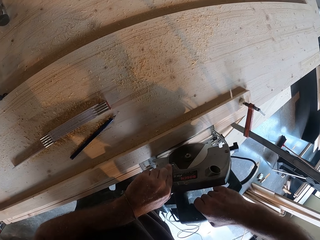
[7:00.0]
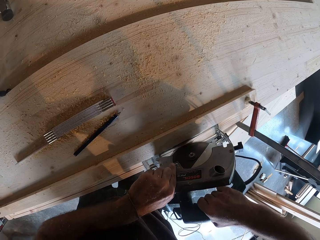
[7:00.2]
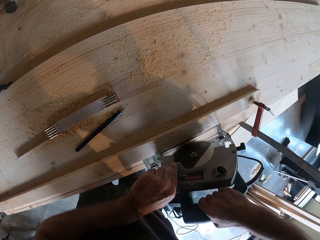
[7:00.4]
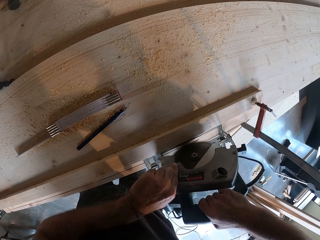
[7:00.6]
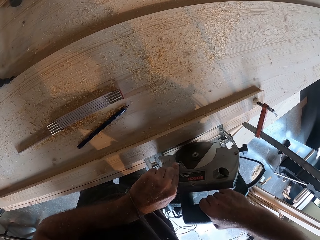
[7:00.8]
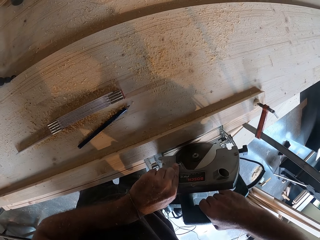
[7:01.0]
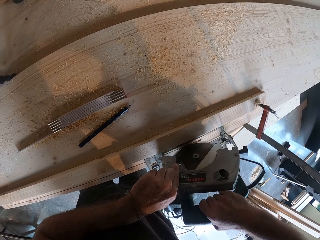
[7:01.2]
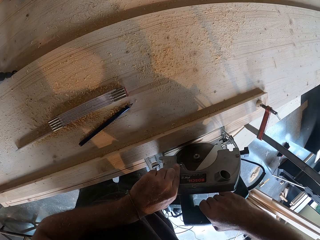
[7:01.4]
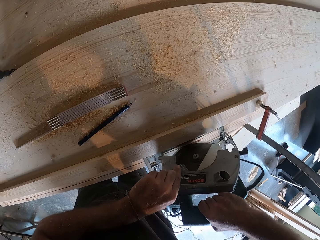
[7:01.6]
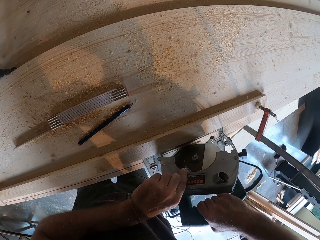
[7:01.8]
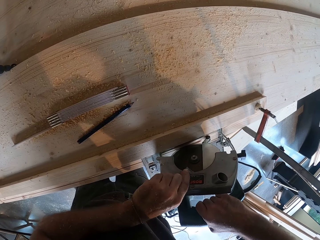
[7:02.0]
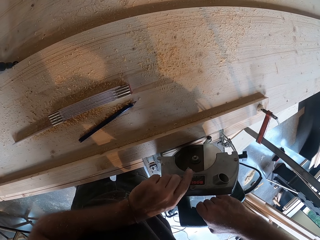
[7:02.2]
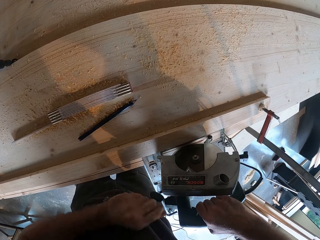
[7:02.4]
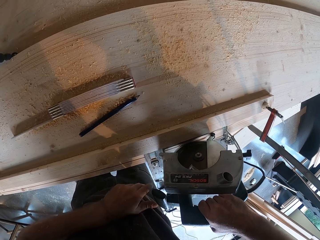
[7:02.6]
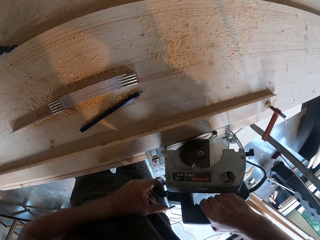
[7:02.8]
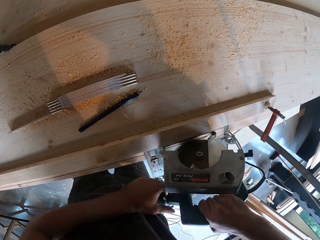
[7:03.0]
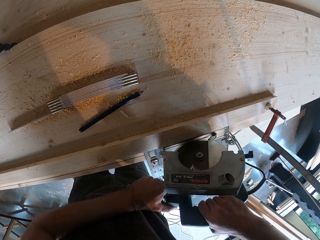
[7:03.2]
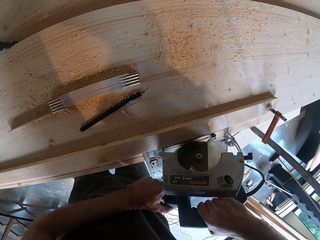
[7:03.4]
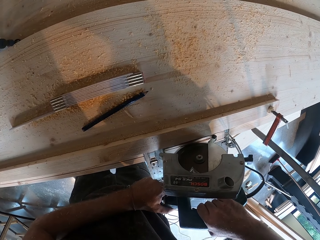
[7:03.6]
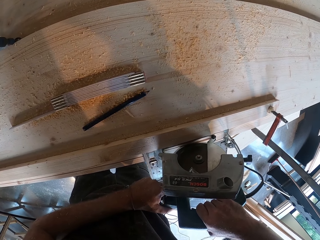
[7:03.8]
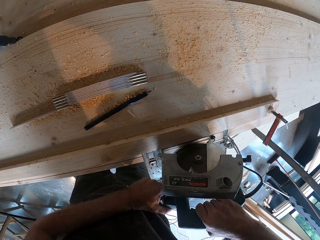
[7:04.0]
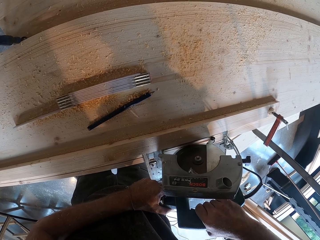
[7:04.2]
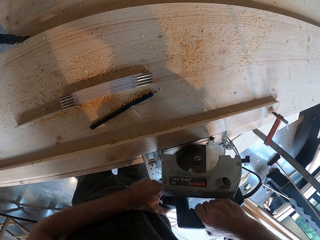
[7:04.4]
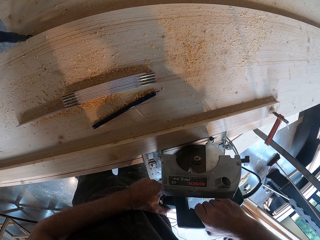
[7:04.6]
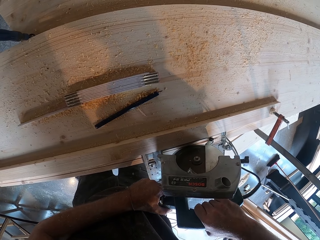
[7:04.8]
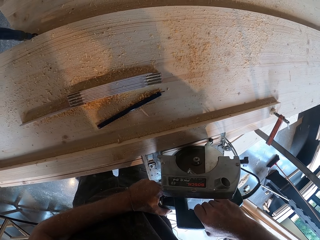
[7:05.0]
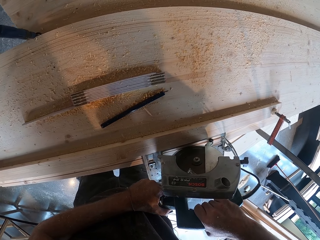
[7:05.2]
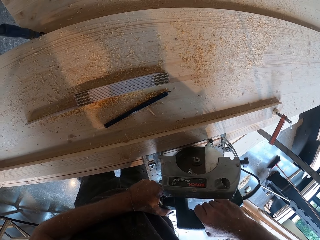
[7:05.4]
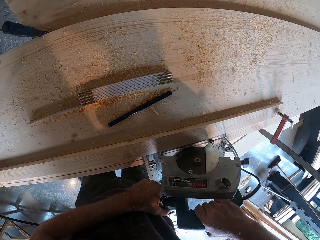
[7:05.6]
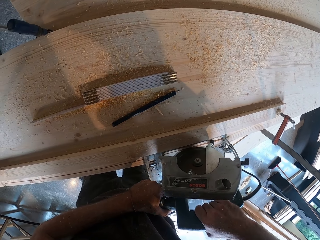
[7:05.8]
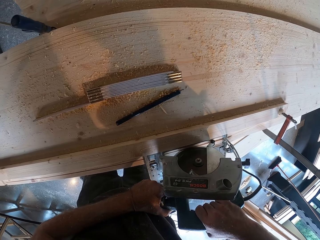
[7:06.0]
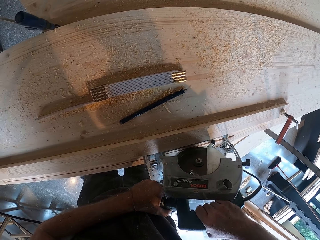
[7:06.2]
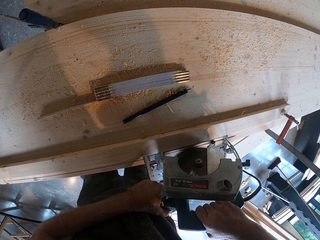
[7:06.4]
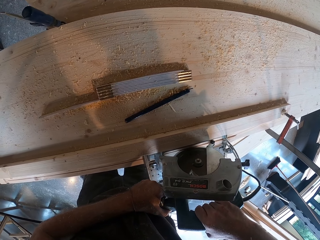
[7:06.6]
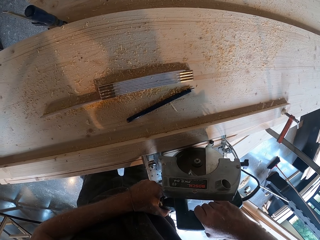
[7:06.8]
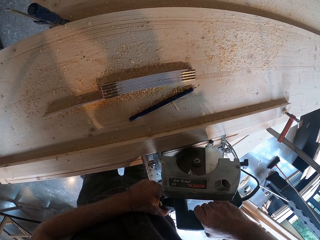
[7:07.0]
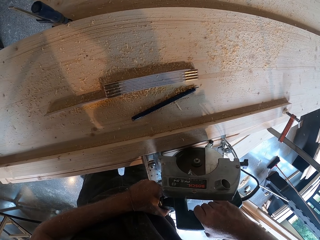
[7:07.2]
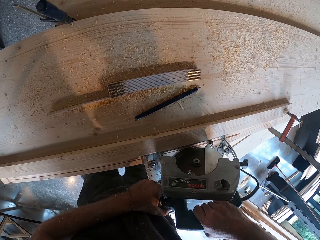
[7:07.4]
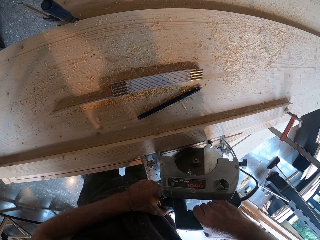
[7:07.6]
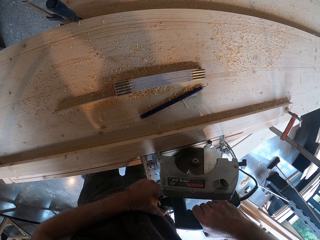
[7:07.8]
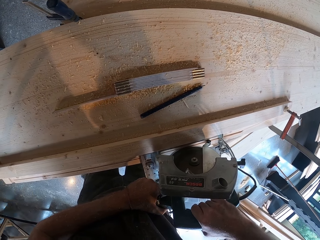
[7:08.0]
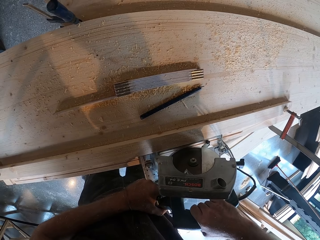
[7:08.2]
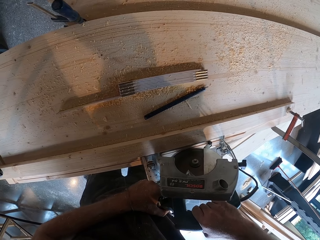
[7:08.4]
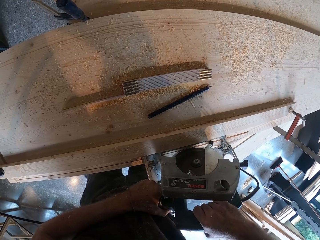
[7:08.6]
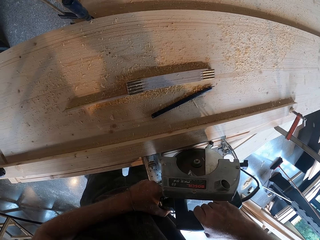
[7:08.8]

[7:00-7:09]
The camera wearer adjusts the portable saw. They cut with the portable saw.

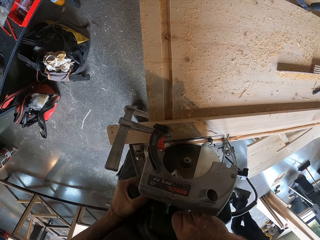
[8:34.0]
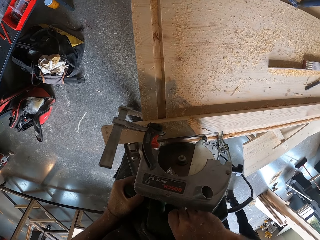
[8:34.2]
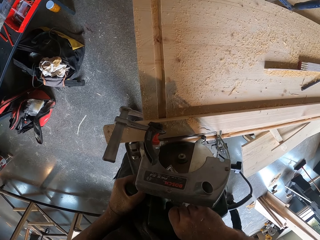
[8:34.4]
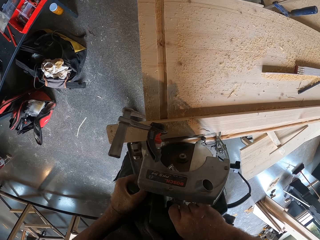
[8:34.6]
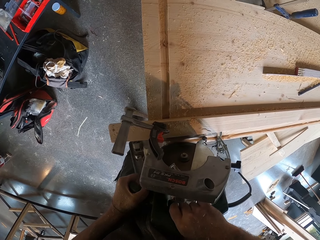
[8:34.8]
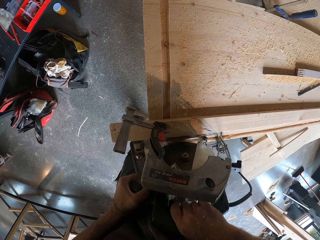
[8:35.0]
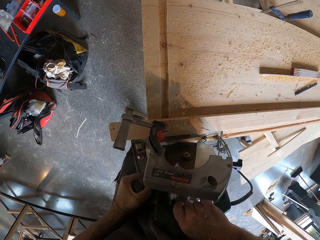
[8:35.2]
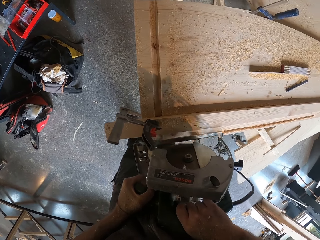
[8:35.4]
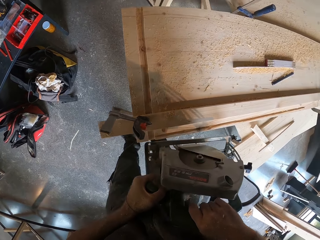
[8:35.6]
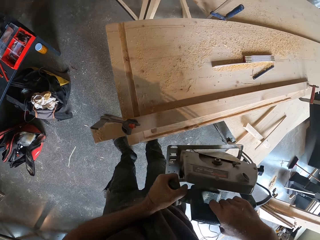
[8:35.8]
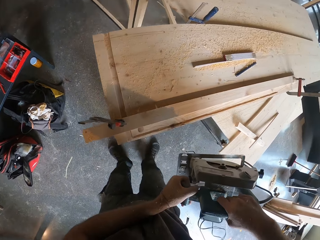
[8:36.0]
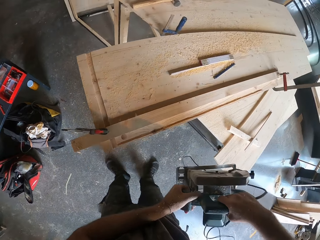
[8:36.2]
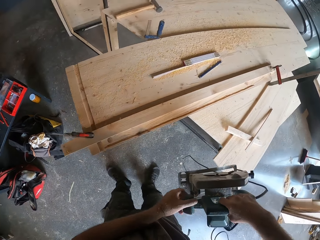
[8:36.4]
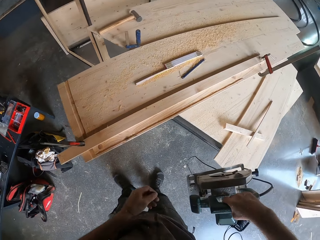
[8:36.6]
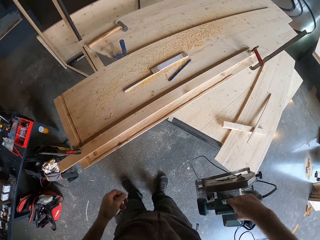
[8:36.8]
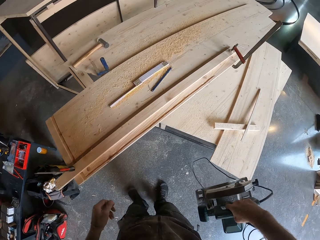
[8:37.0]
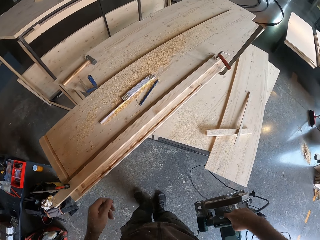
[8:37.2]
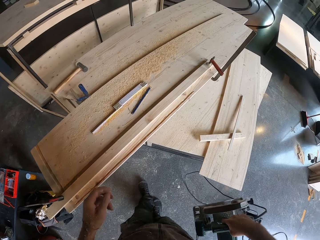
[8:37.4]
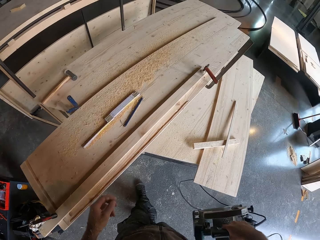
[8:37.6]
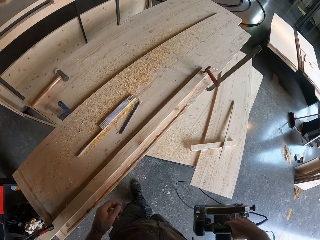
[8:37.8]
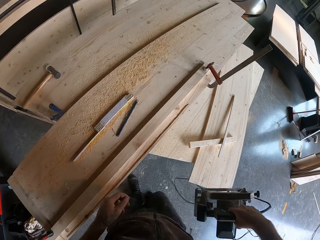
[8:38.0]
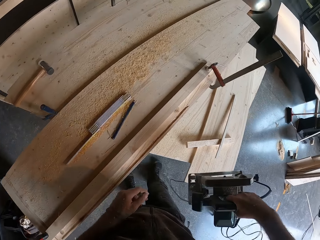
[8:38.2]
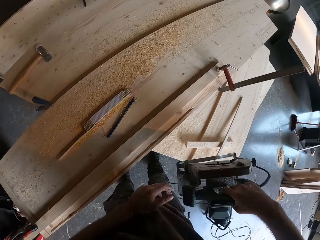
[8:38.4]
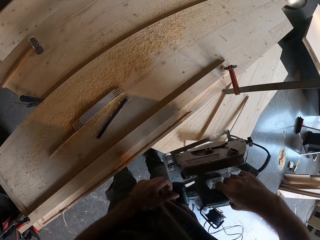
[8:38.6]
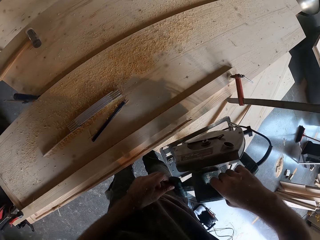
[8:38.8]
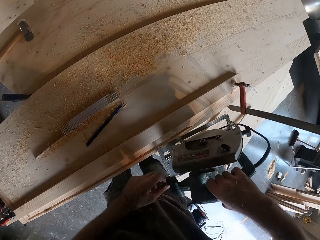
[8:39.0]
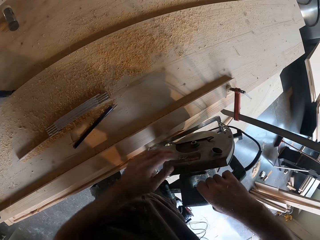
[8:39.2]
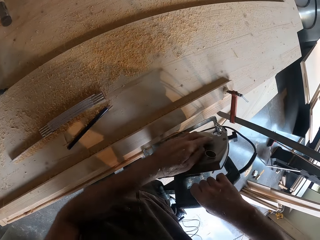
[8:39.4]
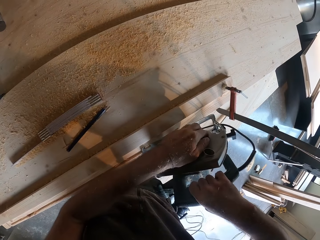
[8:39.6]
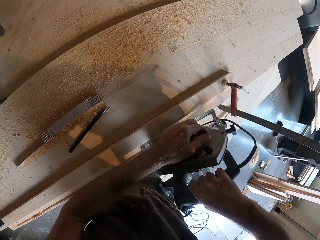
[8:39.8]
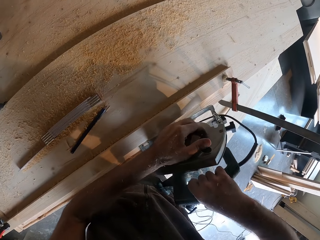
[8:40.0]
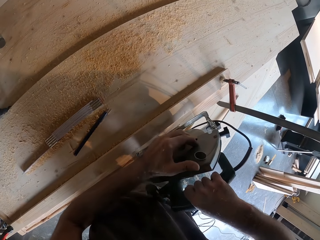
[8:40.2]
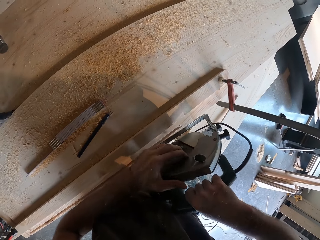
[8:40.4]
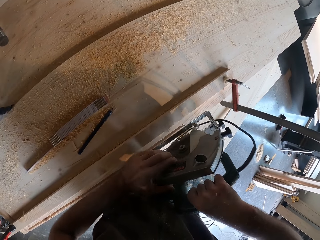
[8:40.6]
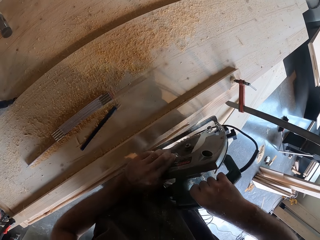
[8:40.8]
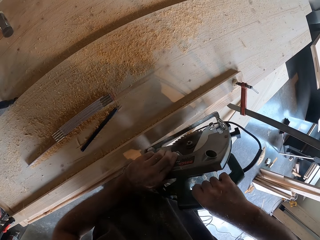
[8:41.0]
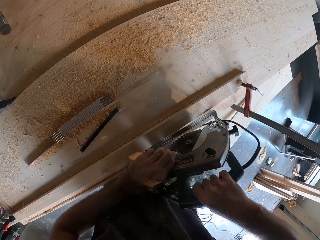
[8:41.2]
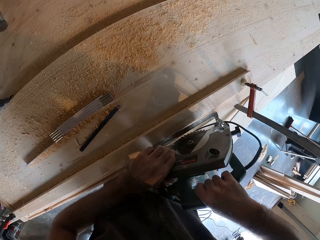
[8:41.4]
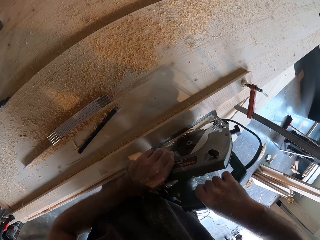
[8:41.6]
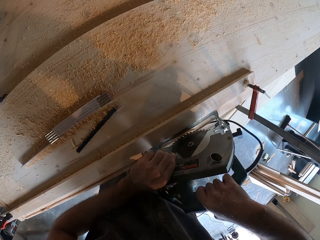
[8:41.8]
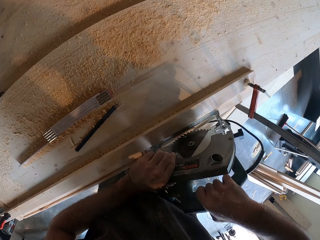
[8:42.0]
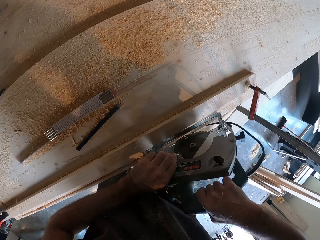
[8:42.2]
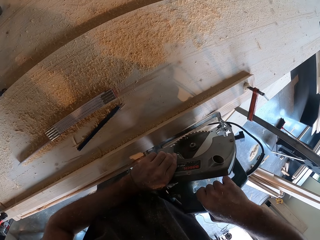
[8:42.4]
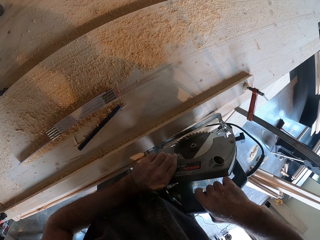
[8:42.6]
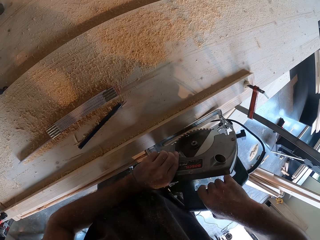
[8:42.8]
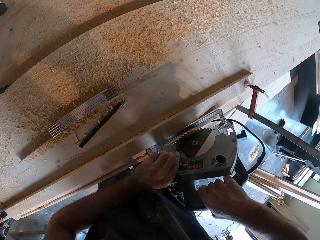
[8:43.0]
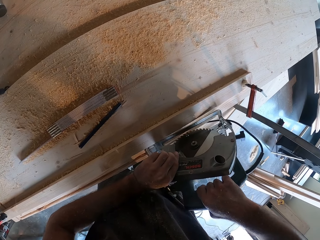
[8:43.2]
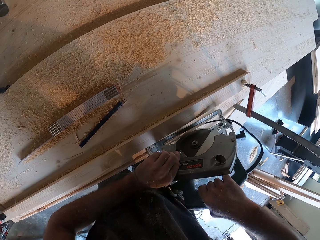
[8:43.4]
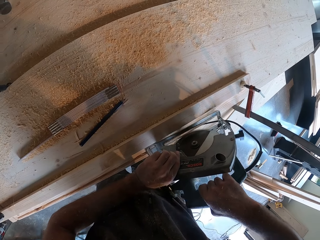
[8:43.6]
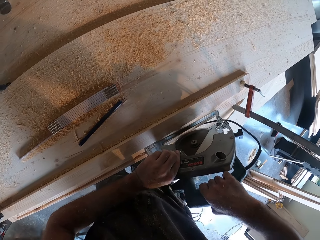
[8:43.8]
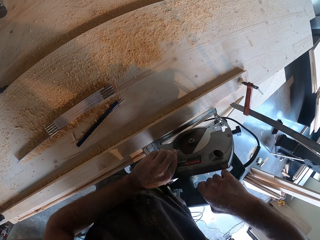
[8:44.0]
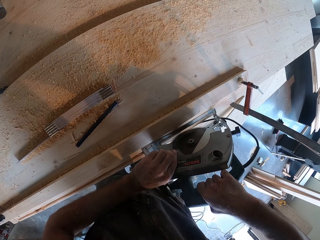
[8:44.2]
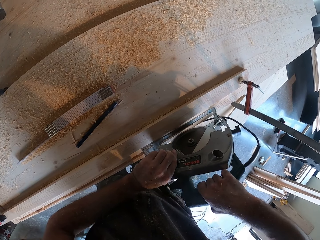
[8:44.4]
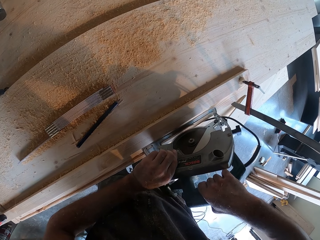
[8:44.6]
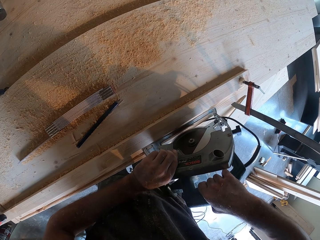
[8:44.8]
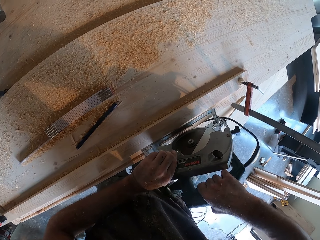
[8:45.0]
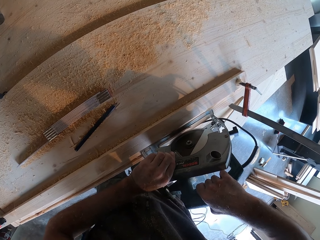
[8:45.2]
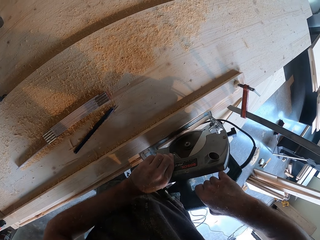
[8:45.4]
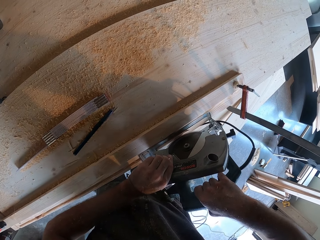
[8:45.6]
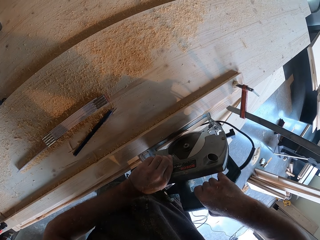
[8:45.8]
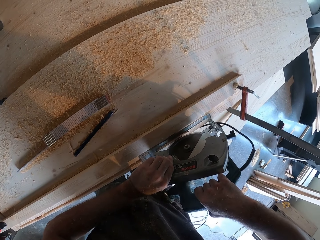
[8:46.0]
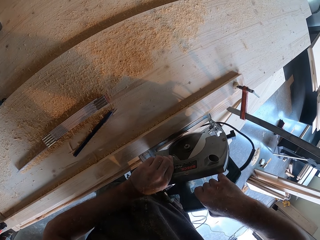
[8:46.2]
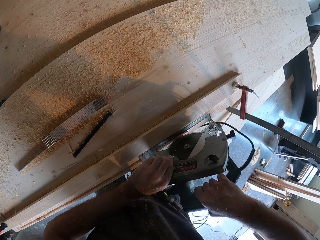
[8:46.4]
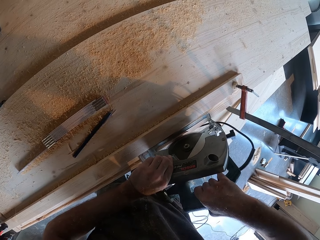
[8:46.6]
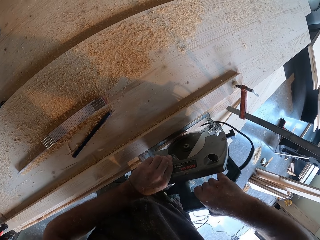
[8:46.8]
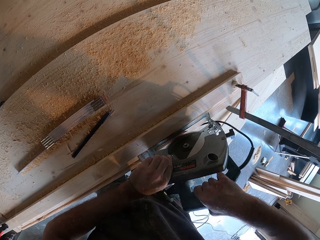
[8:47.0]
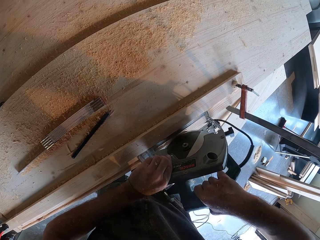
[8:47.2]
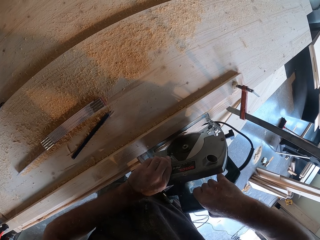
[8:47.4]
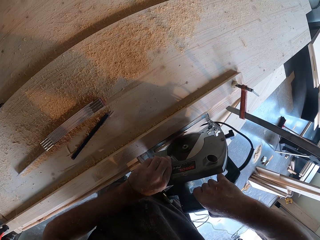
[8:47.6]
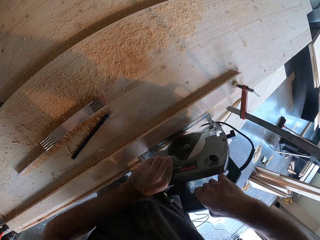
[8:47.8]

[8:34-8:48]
The camera wearer carries the portable saw. They adjust the portable saw. They place the portable saw on the plywood.
